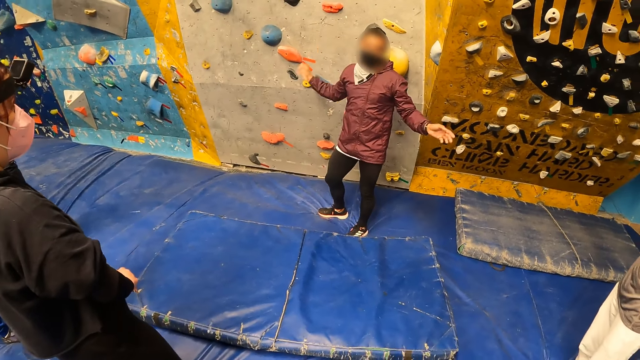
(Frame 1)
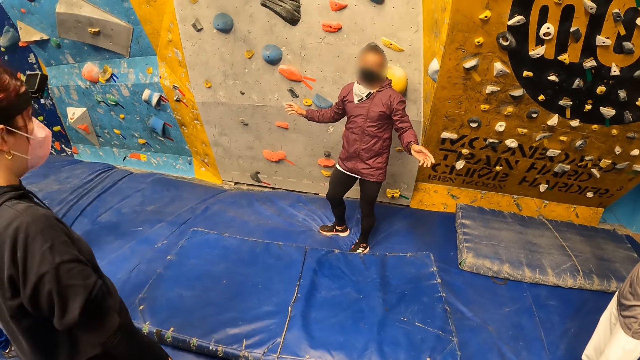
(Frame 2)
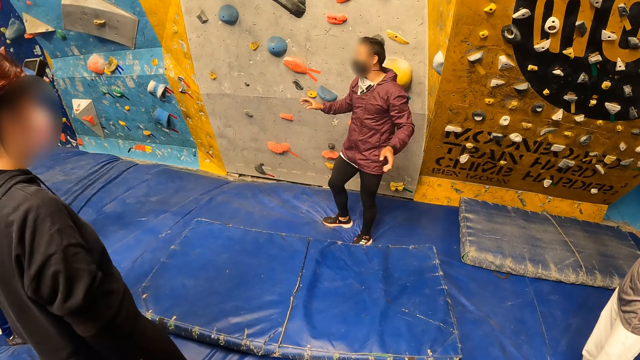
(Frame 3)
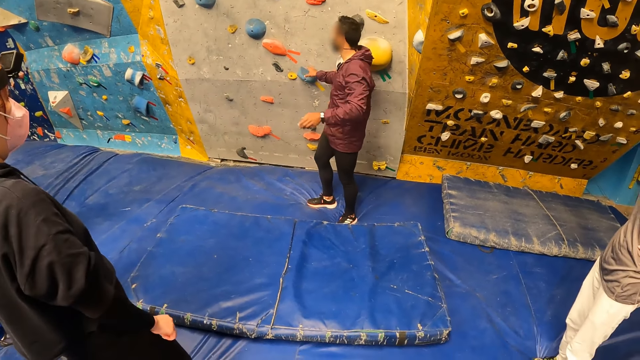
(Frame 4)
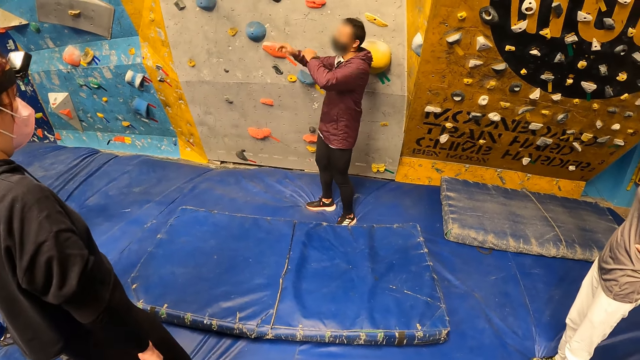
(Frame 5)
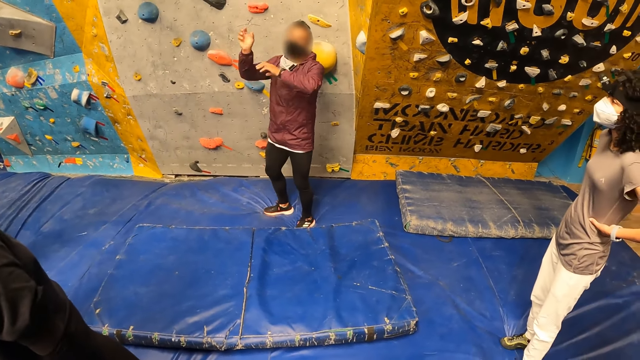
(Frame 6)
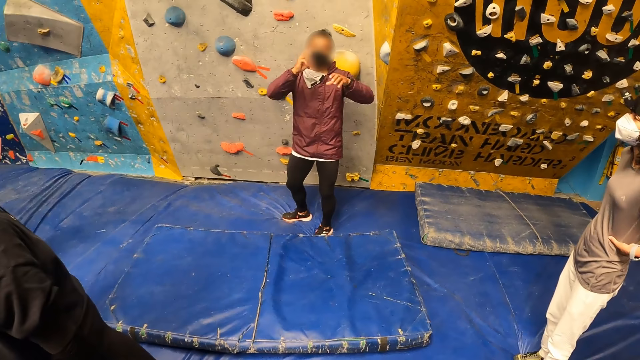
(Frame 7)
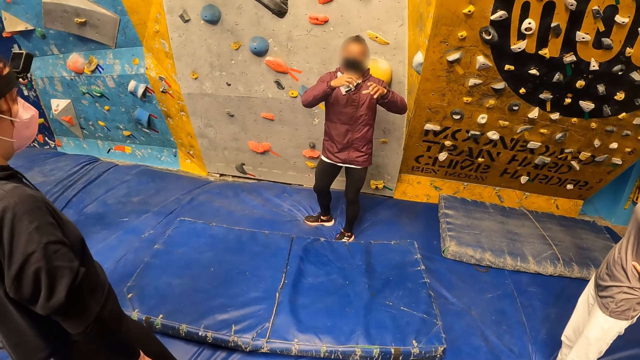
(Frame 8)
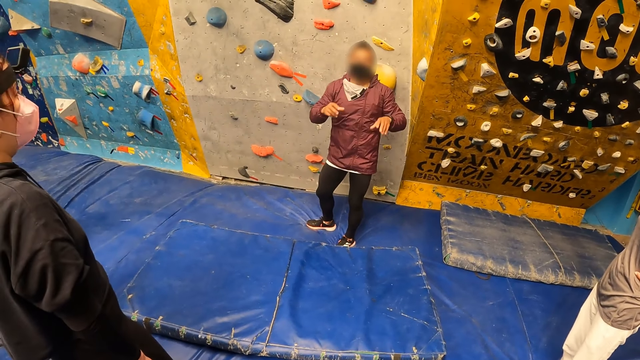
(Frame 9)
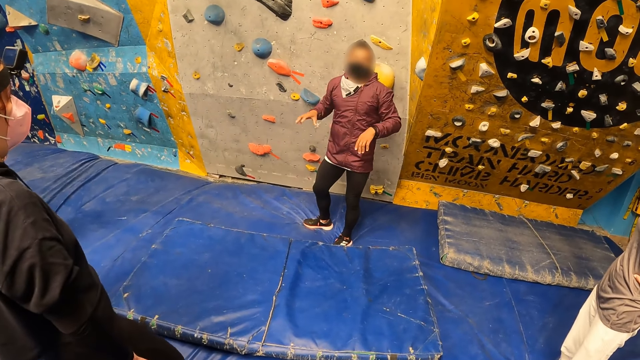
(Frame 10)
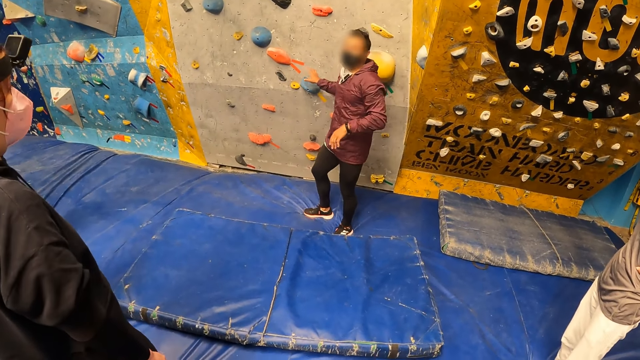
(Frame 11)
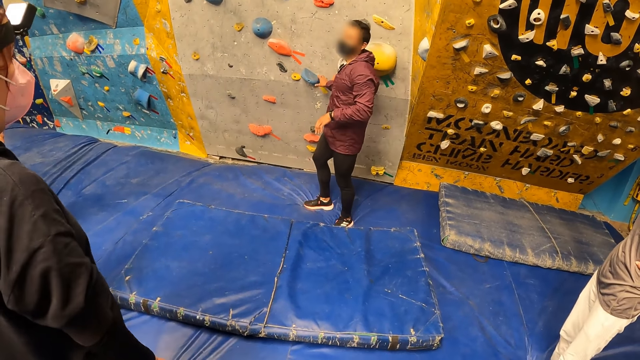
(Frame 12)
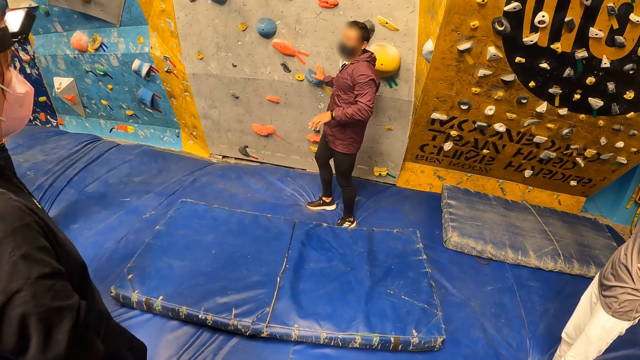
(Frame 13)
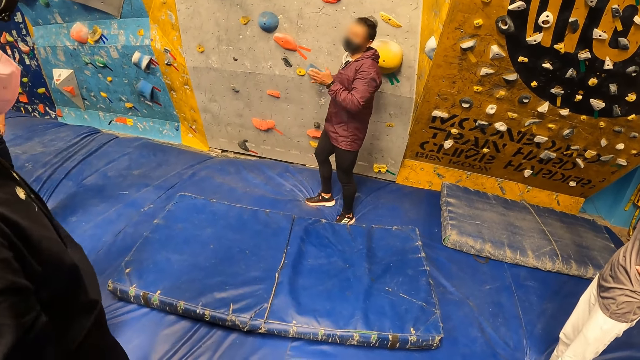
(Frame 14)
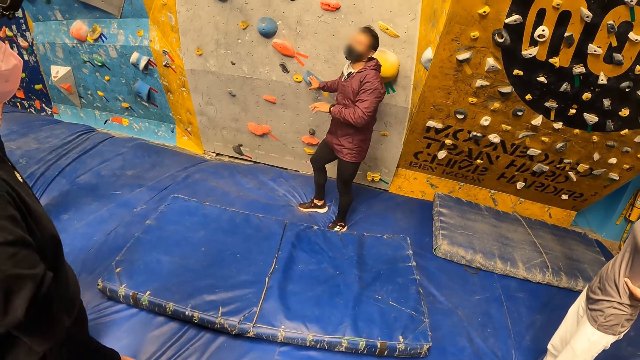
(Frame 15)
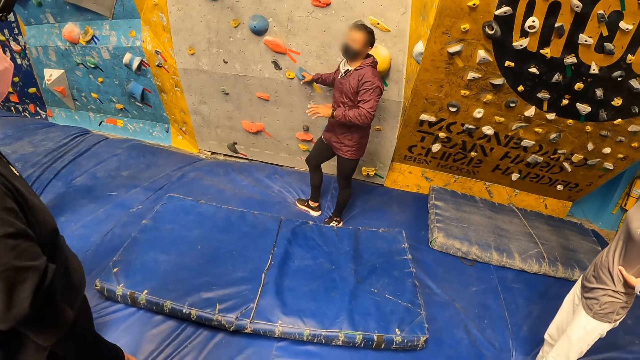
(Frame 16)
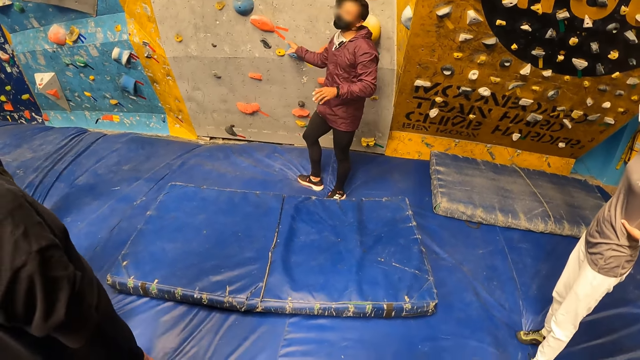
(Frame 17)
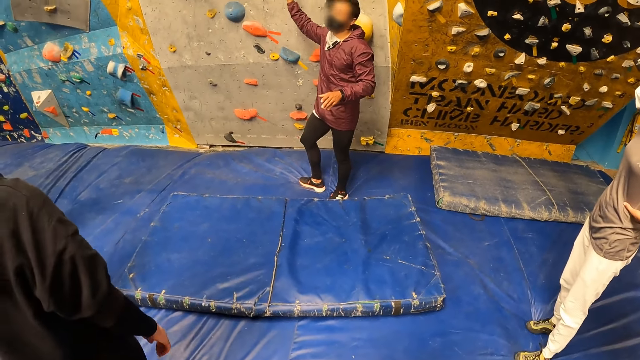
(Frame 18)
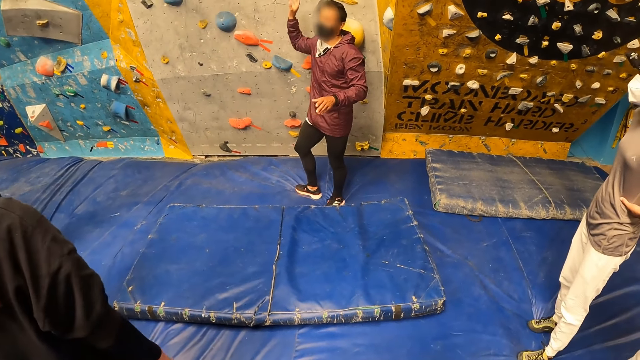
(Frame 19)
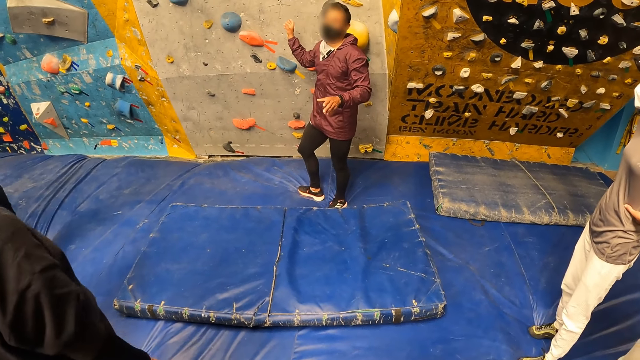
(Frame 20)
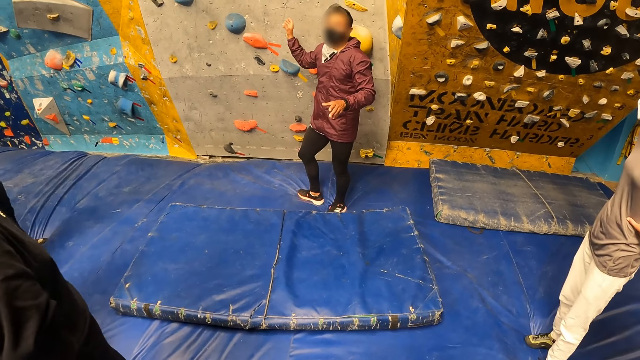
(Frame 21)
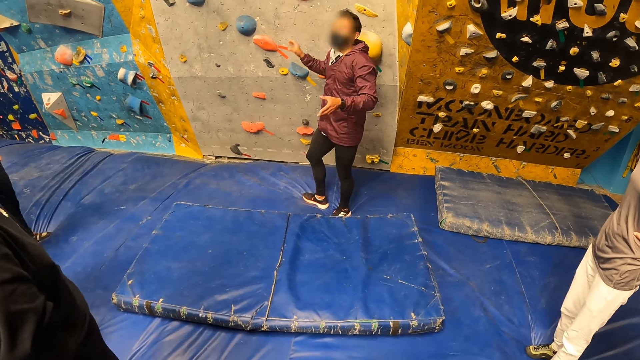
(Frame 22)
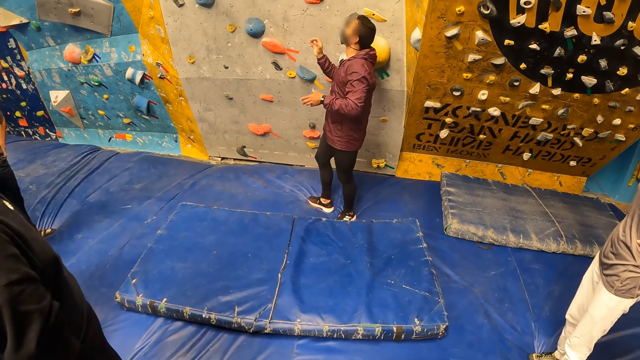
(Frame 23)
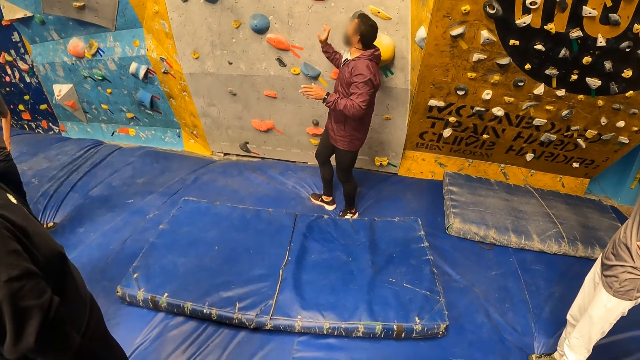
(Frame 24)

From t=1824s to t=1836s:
A man touches something on the wall. The camera wearer stares at the man. The man touches something on the wall. The camera wearer stares at the man.

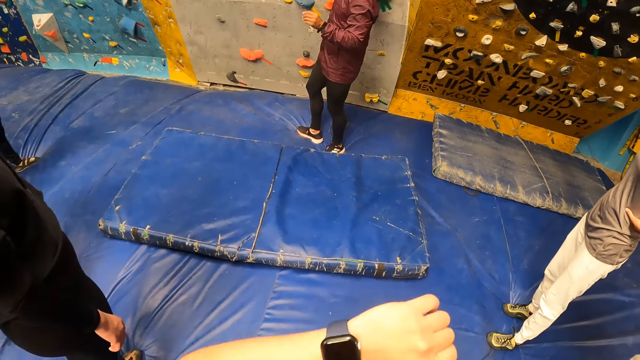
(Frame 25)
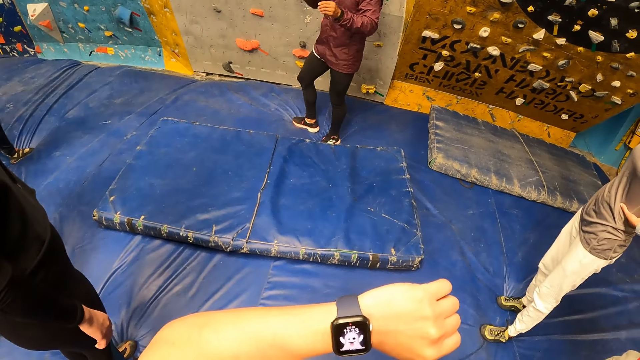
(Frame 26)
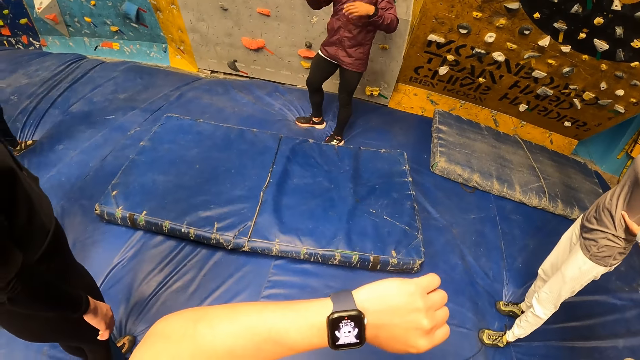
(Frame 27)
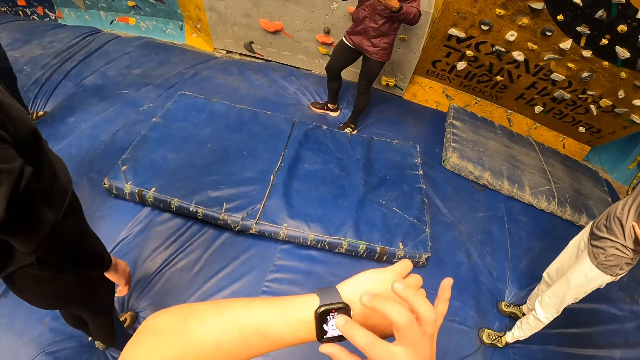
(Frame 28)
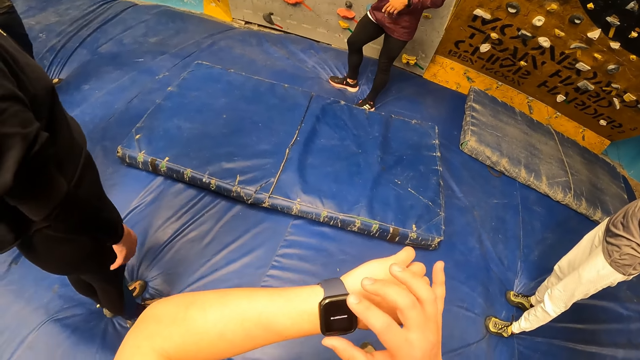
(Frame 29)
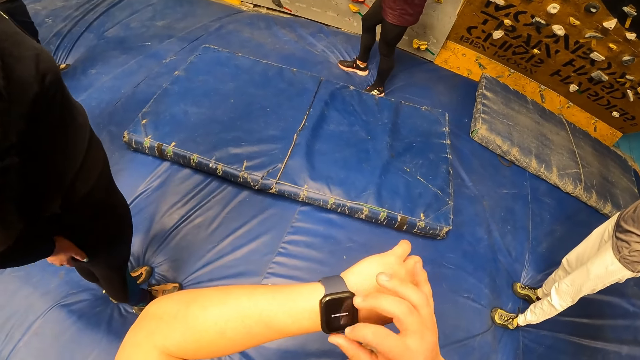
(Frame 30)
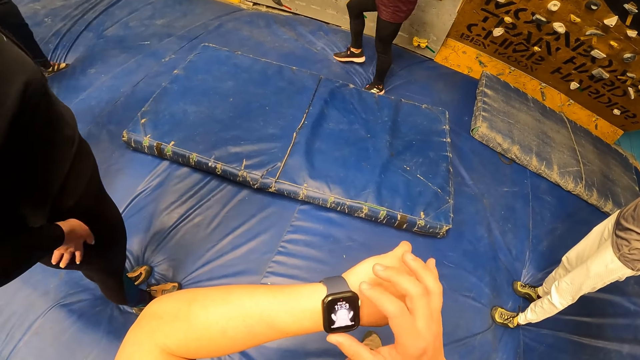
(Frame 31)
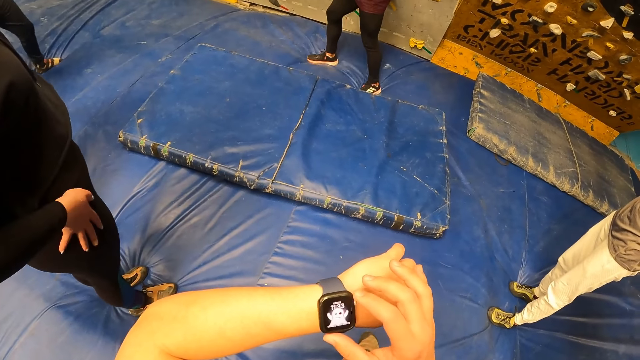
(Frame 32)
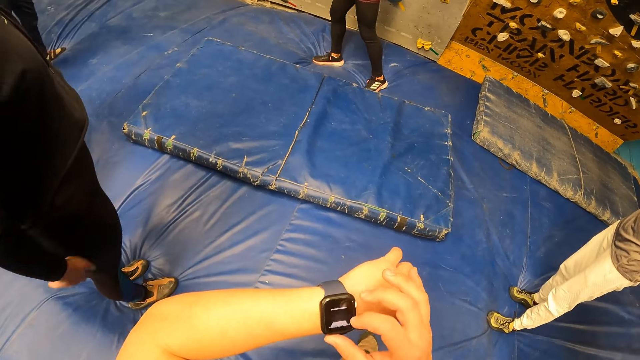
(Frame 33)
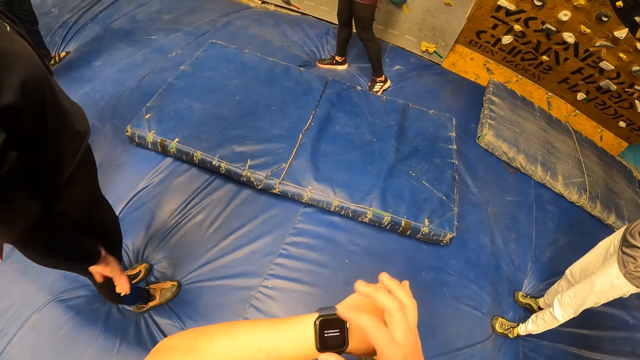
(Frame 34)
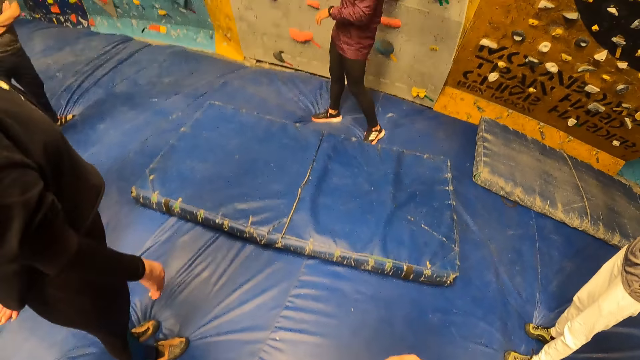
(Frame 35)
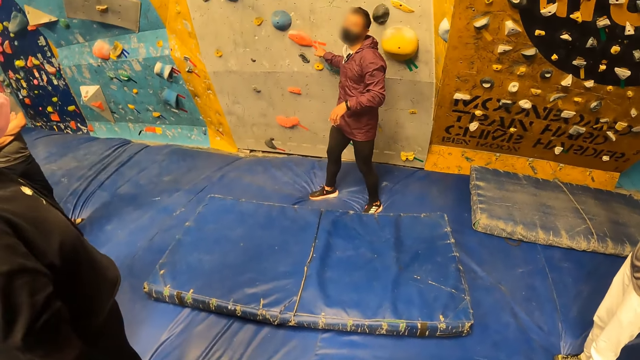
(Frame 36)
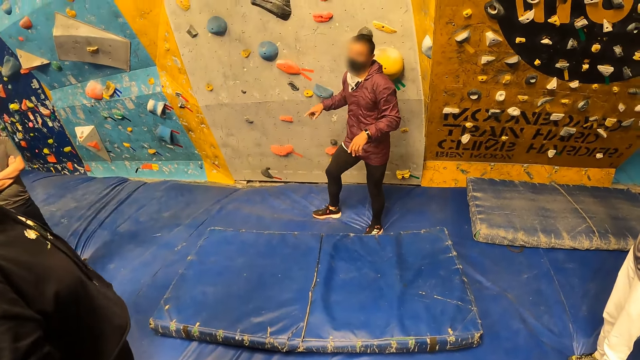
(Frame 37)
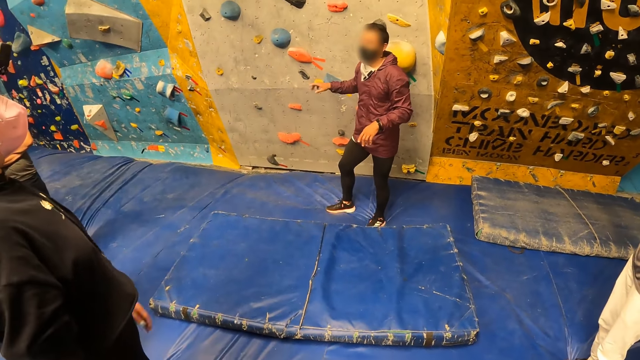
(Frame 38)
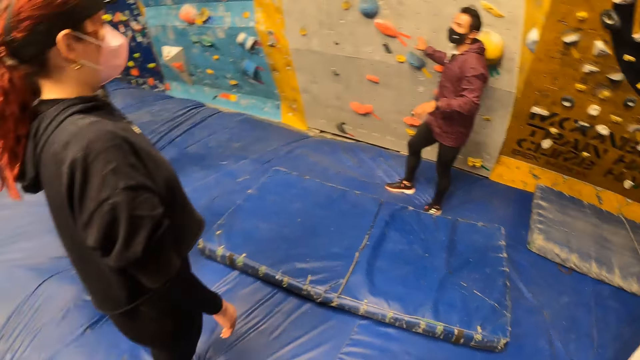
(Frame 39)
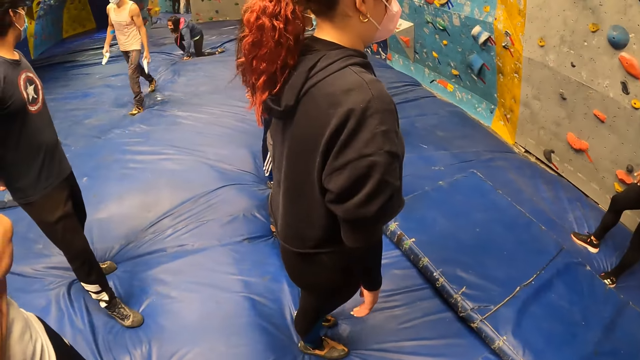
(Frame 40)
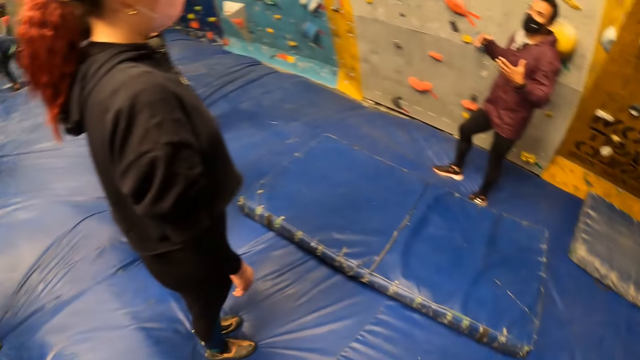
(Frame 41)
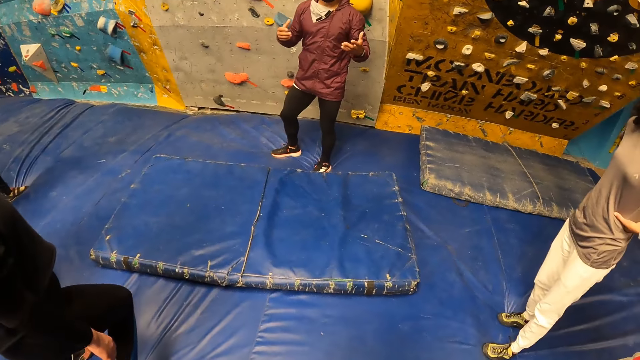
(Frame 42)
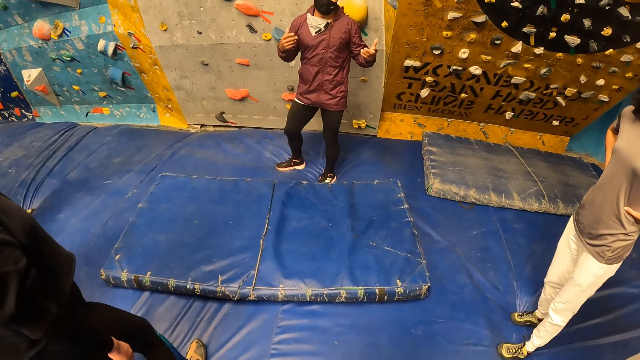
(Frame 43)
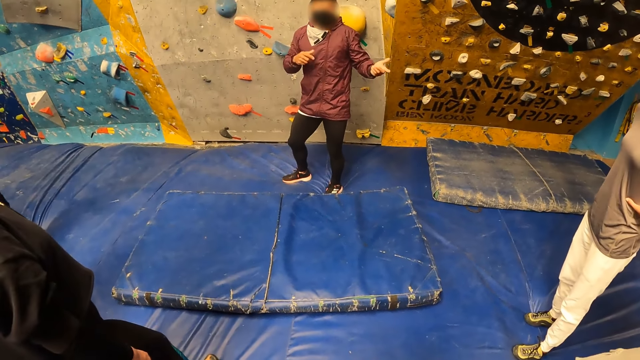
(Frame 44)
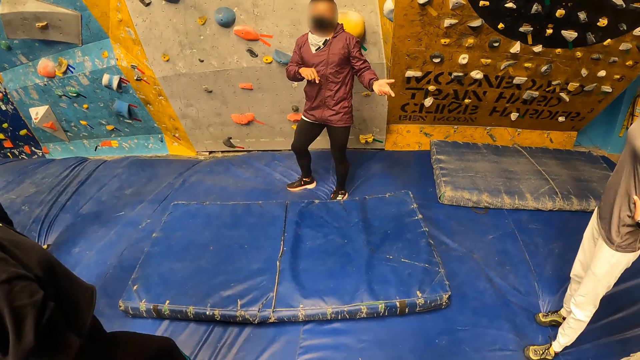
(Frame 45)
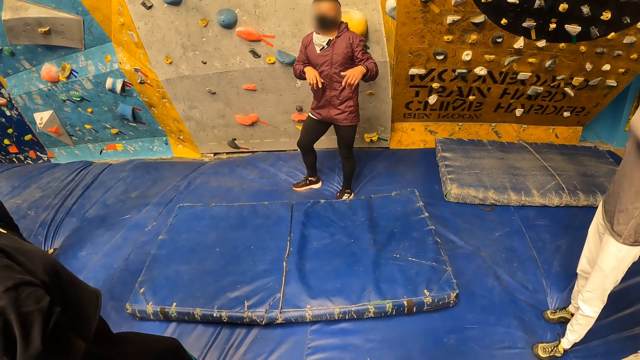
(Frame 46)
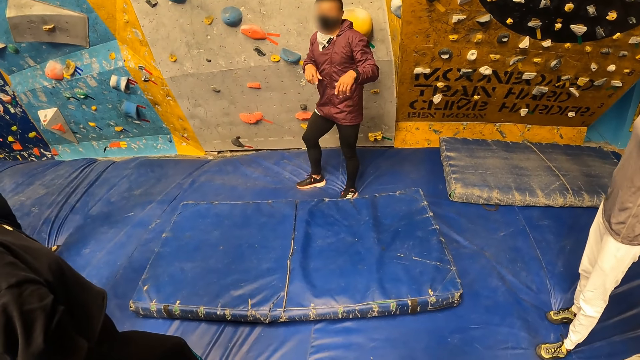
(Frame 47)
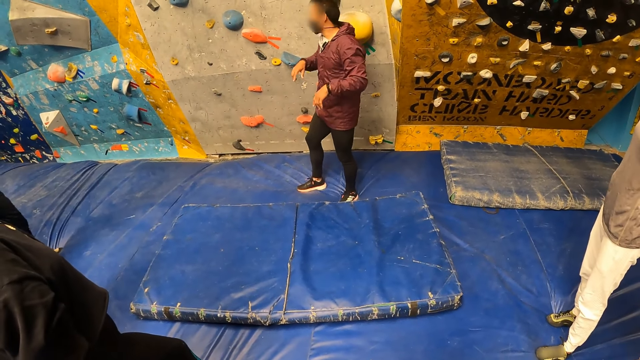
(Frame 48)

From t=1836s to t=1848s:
The camera wearer stares at a wrist watch. He operates the watch on his left hand with his right hand. A man touches something on the wall. The camera wearer looks around. He stares at the man.
